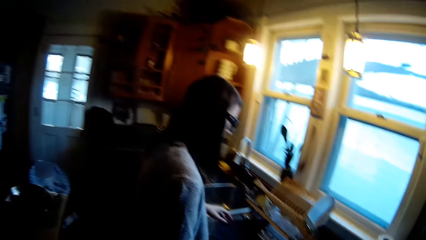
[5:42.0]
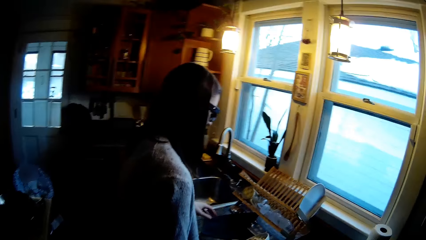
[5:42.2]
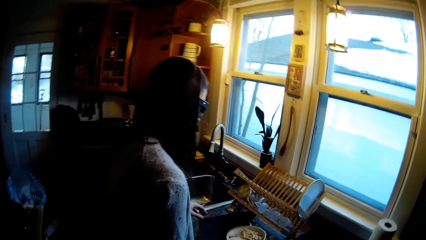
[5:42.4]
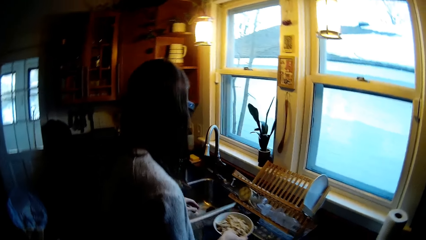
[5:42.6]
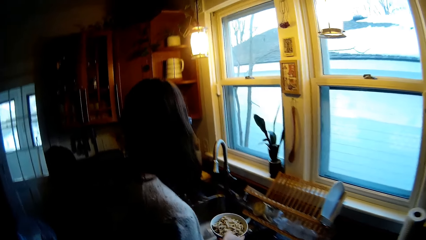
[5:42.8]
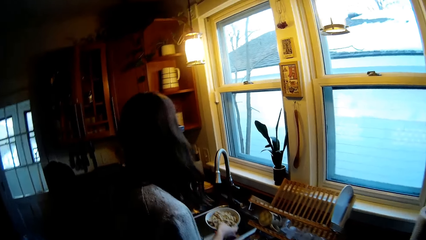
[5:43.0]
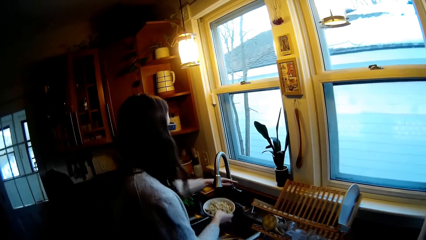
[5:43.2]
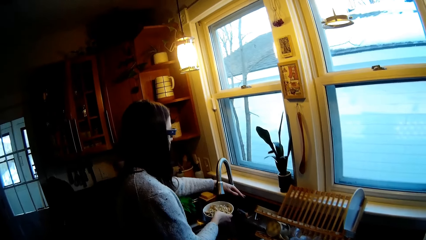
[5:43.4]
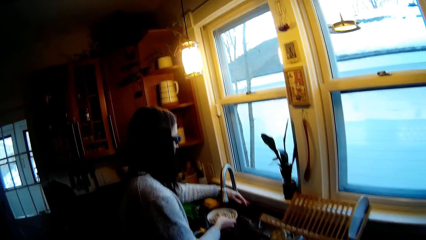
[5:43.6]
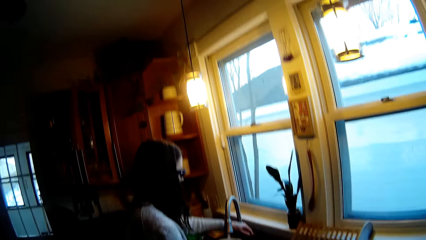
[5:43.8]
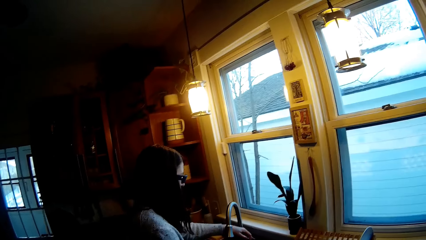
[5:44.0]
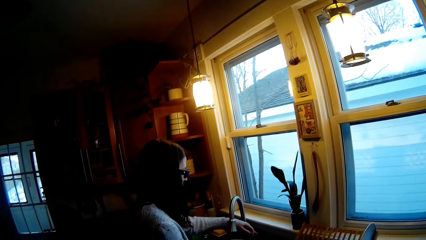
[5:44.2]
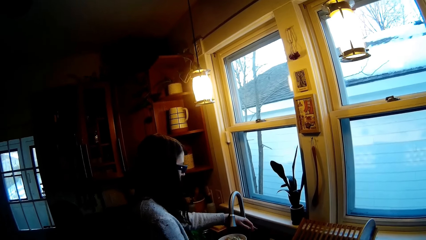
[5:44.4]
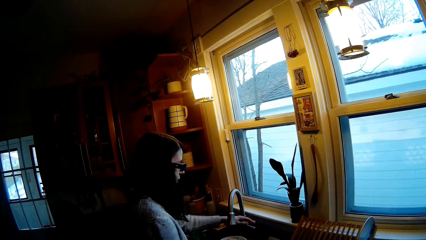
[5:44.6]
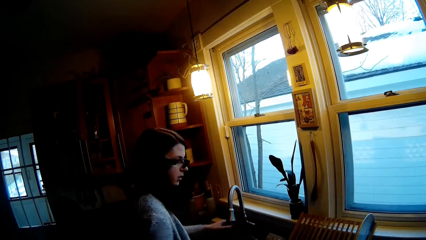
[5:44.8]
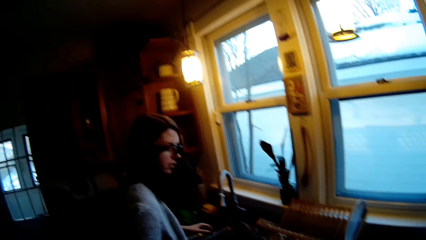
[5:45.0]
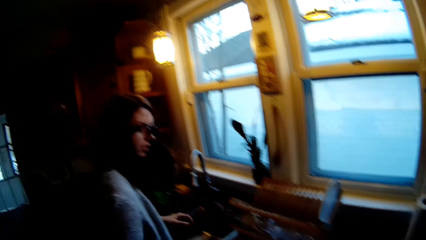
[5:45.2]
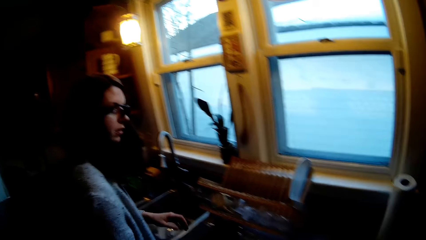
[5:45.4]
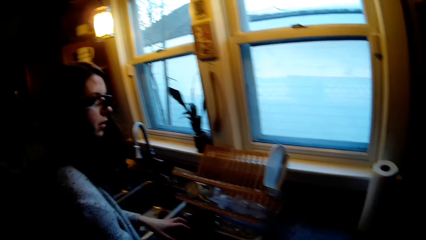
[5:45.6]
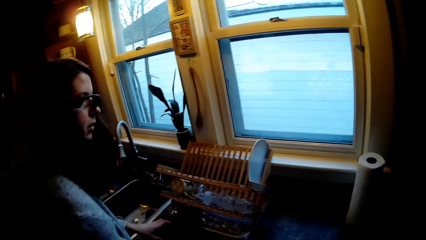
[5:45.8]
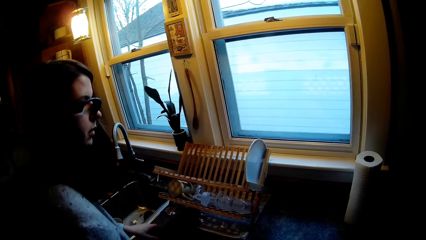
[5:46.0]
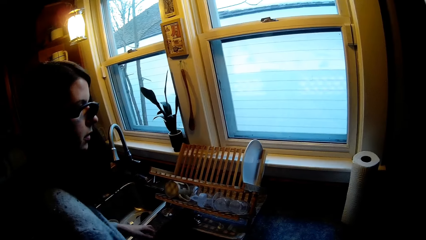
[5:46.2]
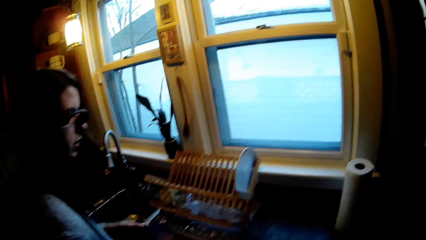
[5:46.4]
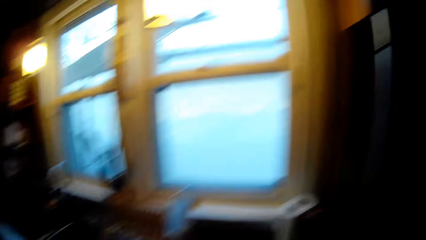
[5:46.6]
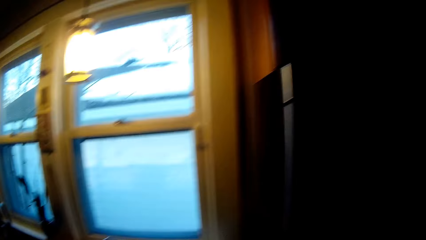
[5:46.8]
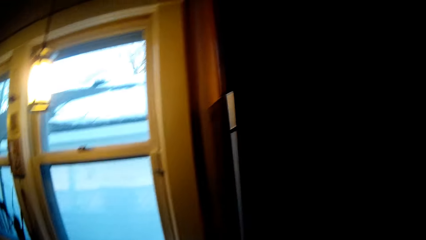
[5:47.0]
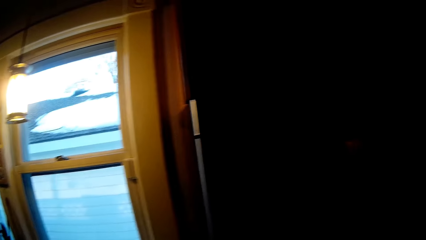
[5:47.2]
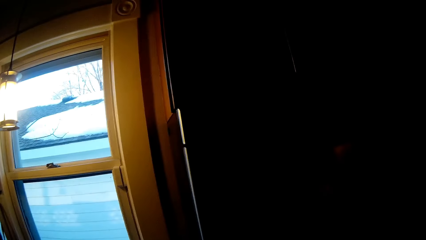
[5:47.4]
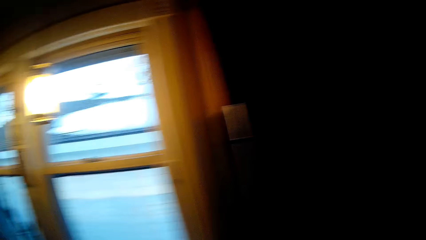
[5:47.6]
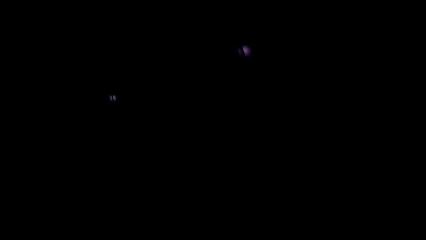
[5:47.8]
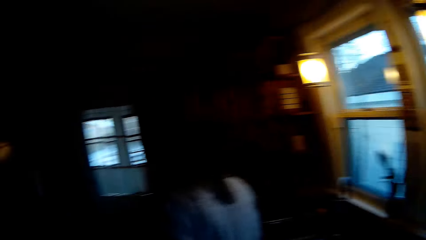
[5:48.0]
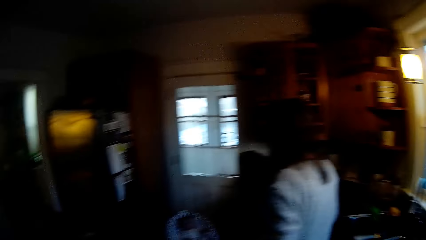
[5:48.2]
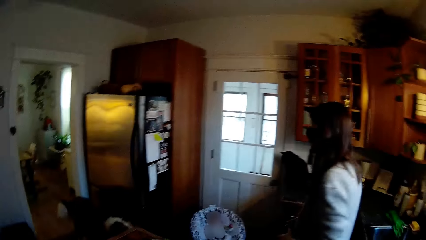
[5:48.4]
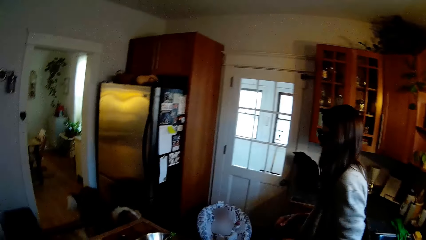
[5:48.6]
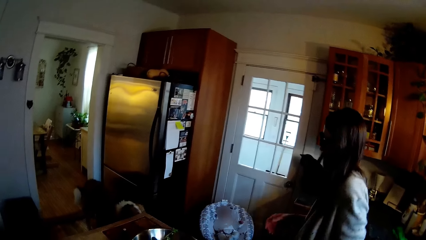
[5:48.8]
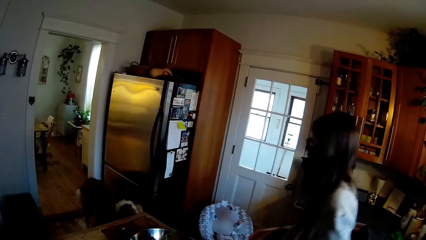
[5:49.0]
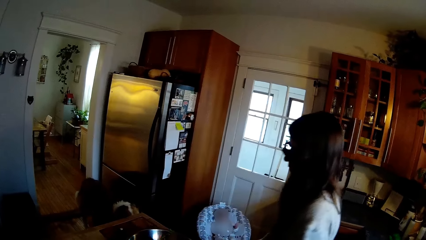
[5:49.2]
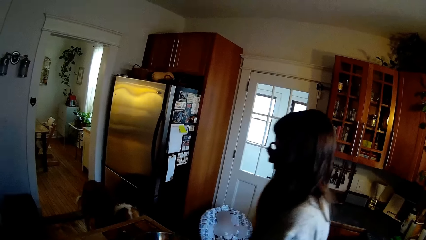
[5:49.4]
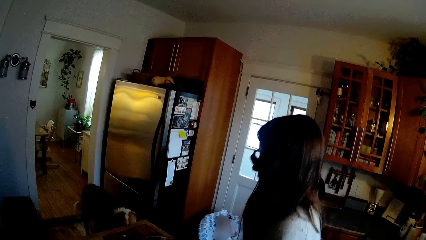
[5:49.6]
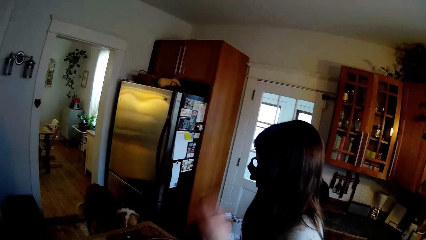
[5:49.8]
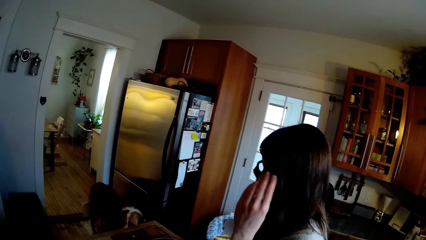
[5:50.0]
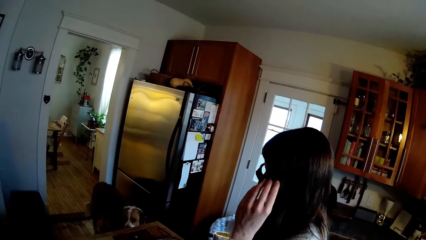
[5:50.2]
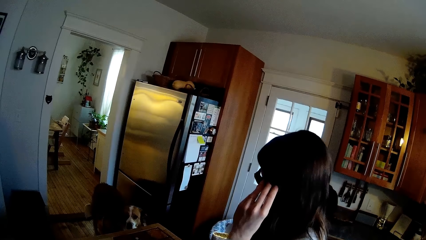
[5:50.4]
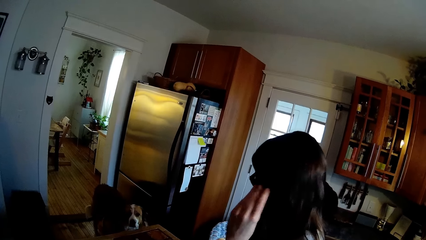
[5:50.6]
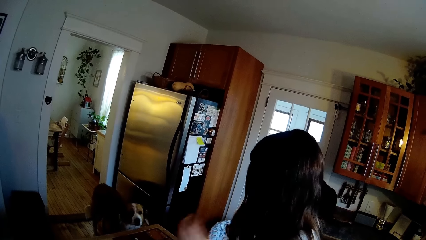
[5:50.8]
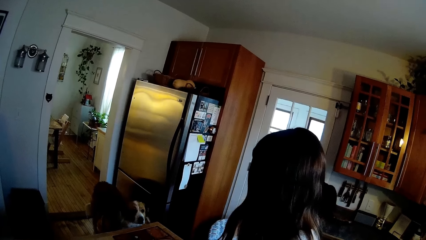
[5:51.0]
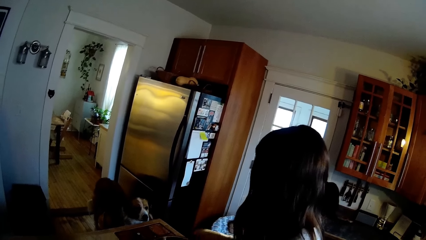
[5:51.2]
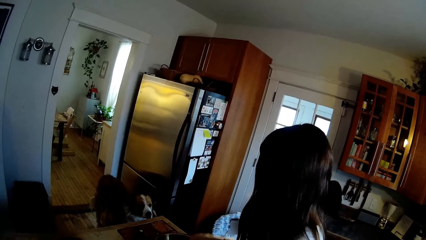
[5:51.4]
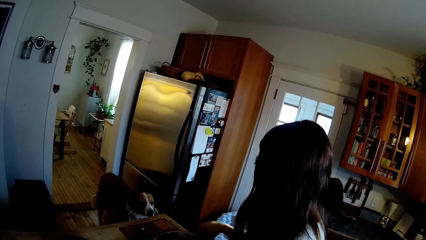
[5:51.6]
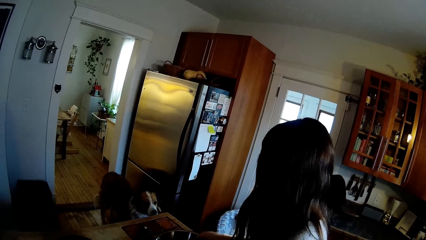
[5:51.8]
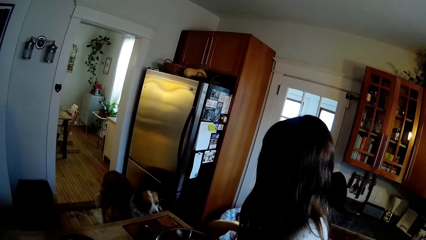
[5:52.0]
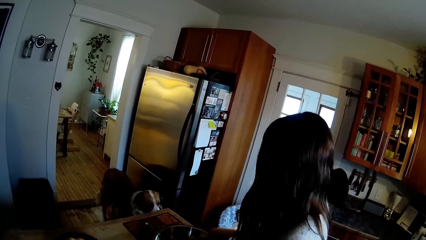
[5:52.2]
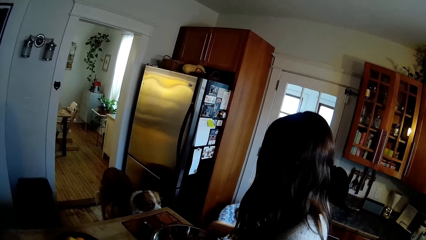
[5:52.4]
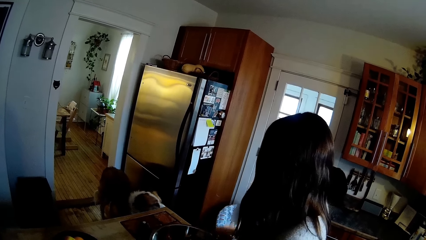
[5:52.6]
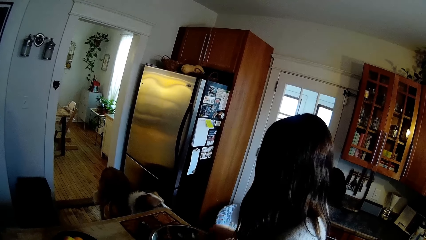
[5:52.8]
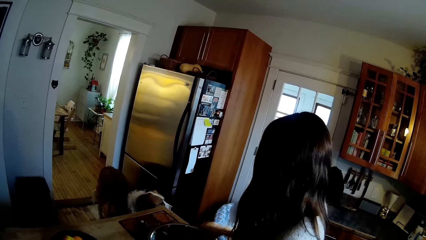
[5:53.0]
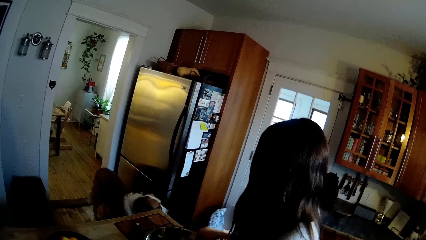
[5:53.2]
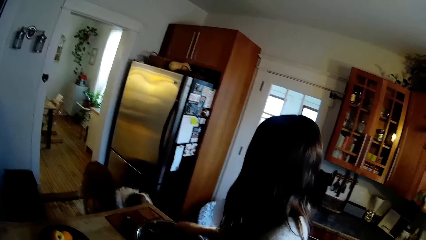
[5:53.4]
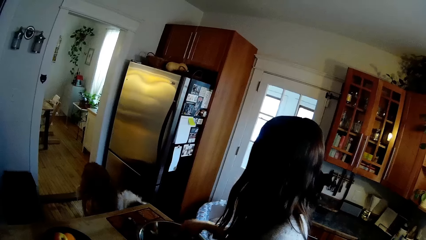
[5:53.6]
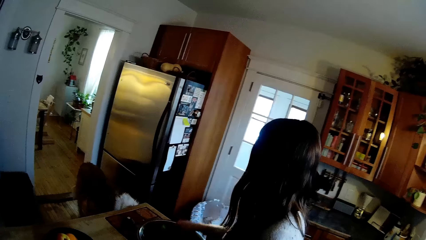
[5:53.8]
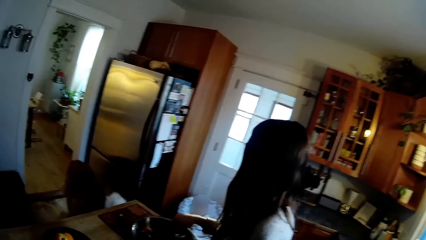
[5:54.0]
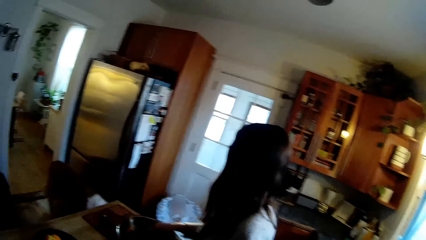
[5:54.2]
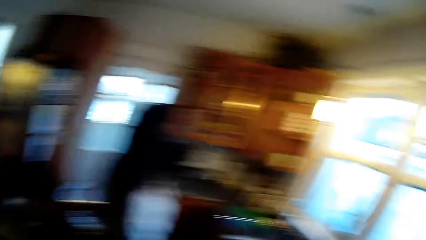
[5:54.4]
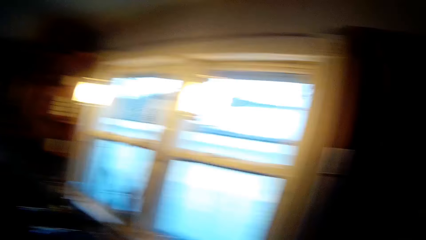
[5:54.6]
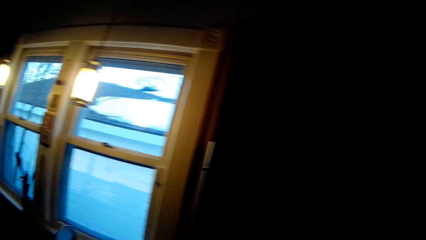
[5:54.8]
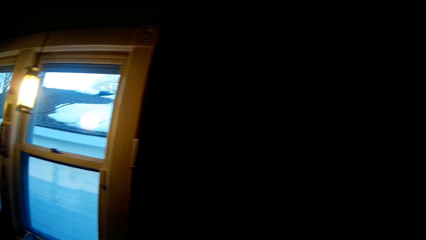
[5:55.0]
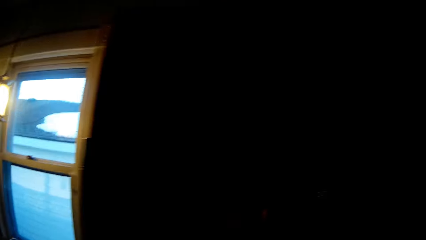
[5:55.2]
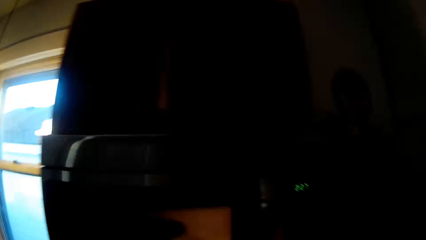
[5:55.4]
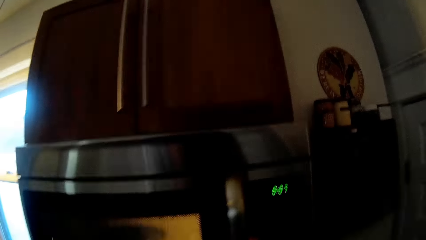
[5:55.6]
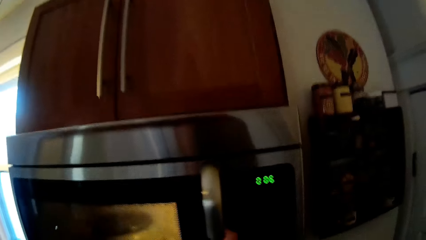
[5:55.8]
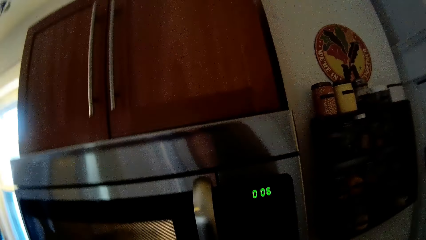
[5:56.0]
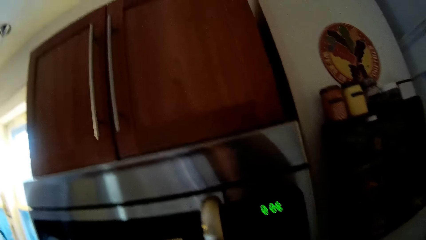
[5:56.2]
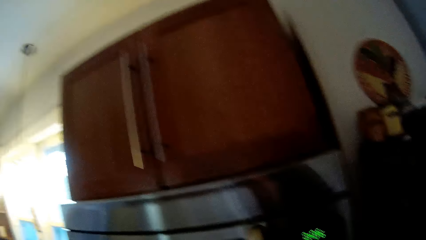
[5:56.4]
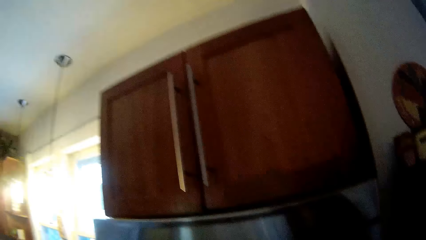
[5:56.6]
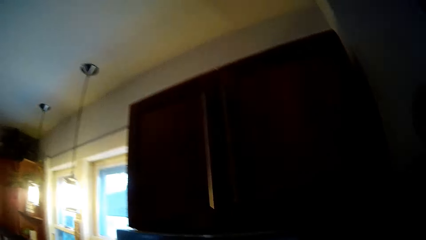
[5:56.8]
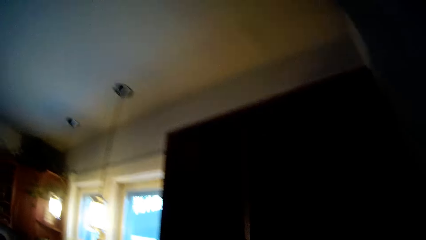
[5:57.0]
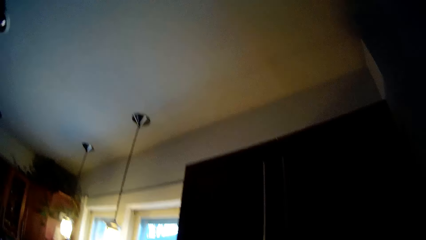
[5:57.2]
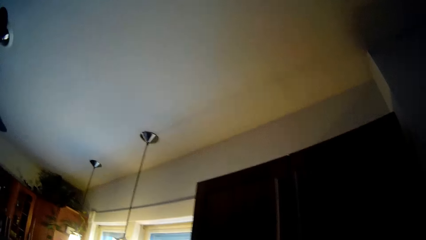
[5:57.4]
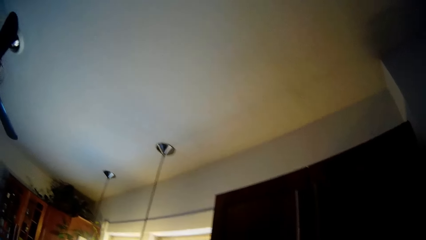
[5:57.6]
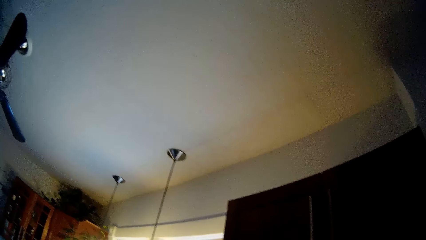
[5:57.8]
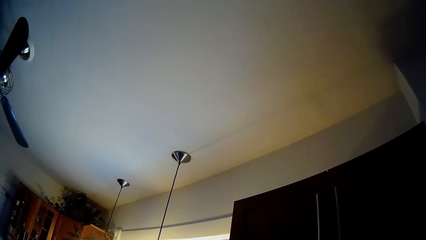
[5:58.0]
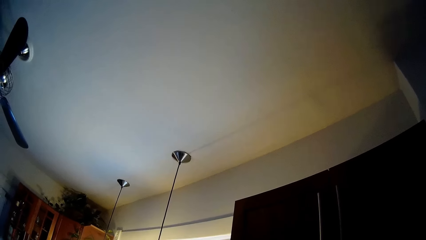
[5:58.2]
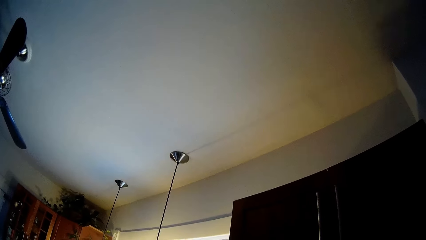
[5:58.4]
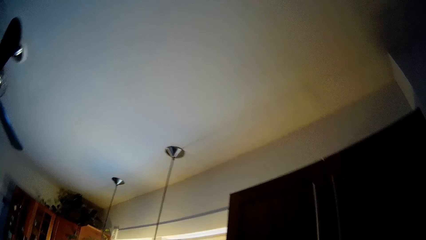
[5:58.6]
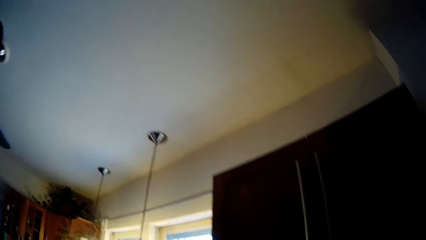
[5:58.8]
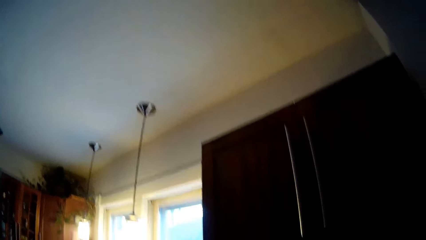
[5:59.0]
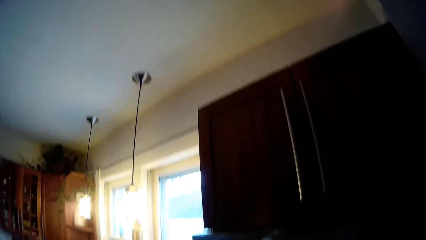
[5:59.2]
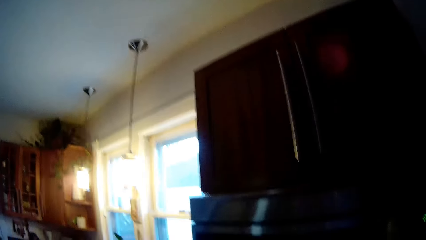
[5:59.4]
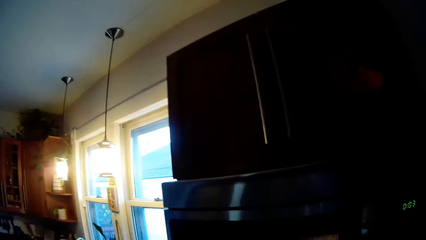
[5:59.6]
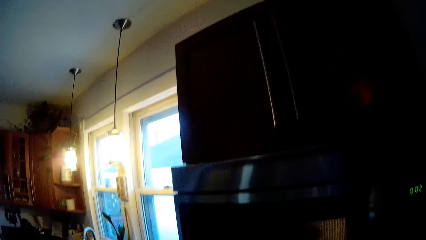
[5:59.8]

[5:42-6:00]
The woman puts a plate of truffles under the tap with her right hand. The woman opens the tap with her left hand. The woman closes the tap with her left hand. The woman mixes the veggies with a spoon in her right hand.
